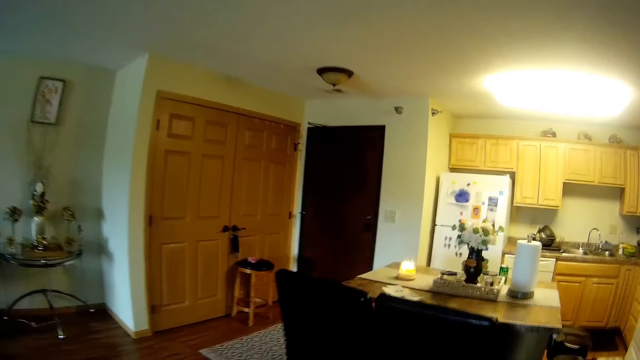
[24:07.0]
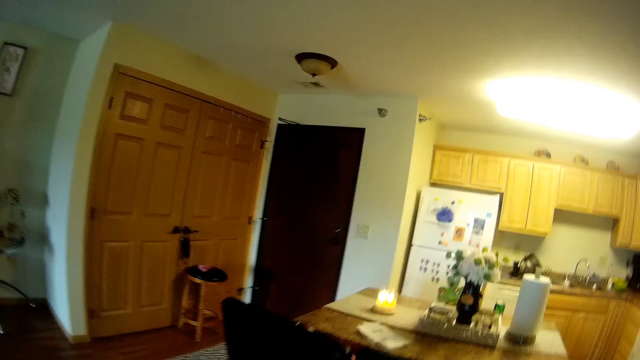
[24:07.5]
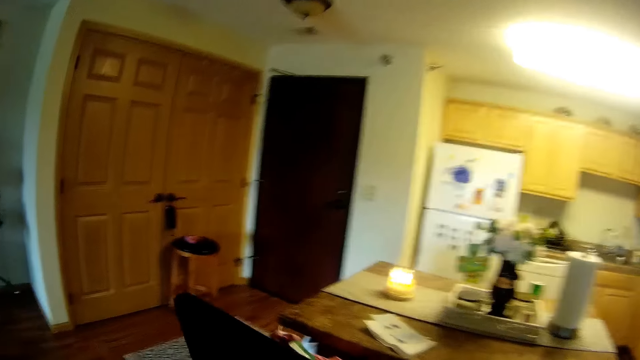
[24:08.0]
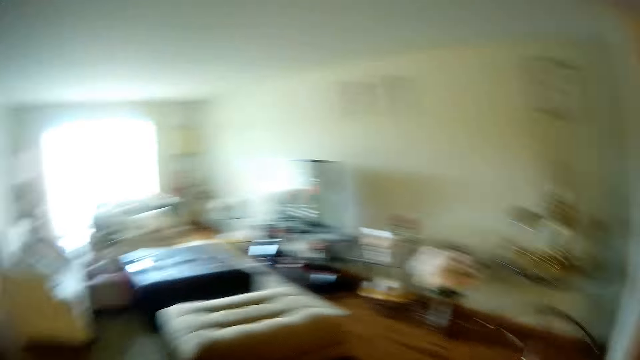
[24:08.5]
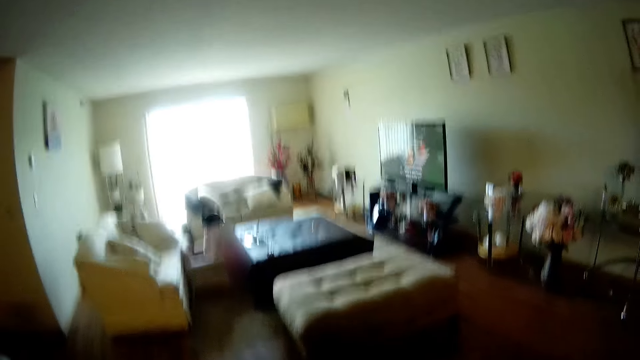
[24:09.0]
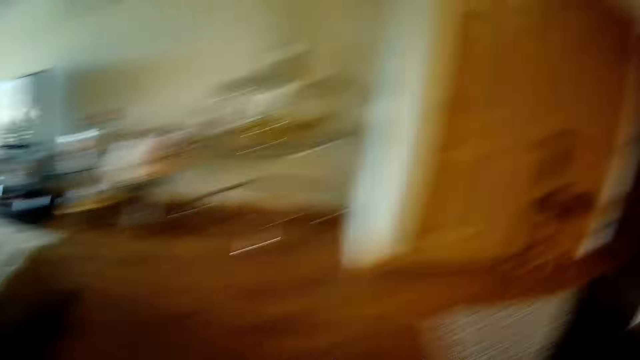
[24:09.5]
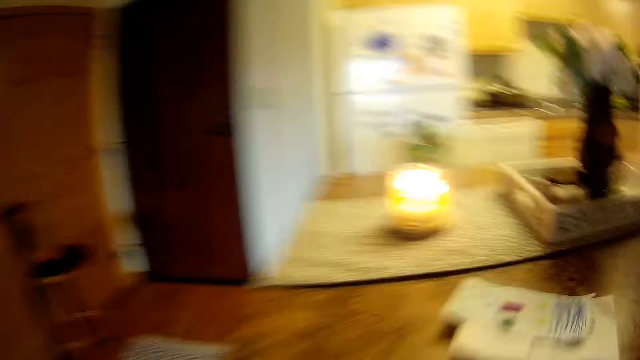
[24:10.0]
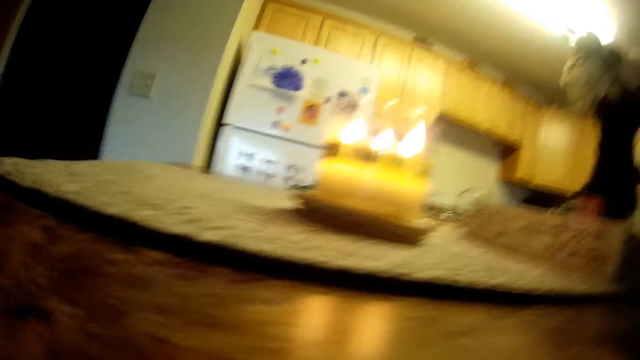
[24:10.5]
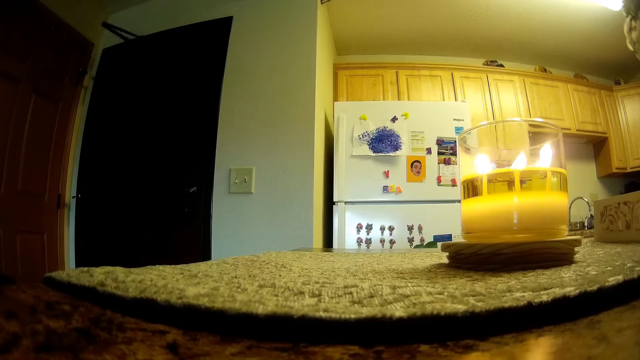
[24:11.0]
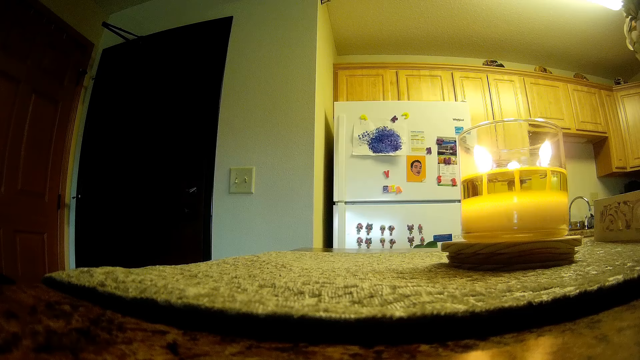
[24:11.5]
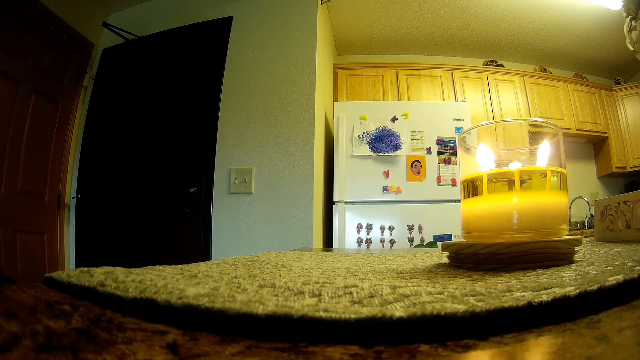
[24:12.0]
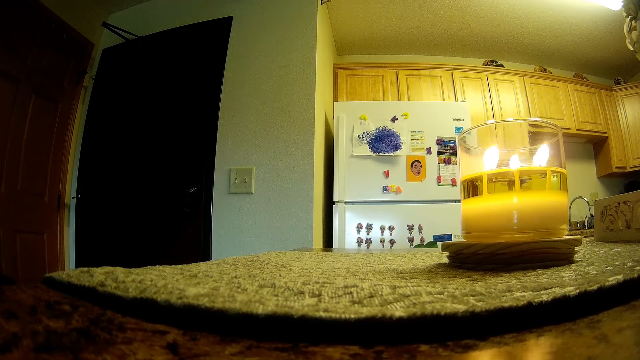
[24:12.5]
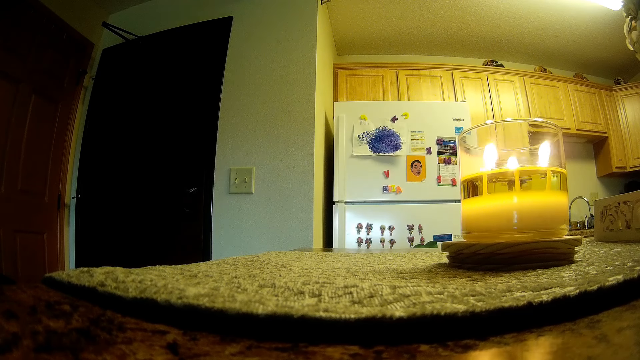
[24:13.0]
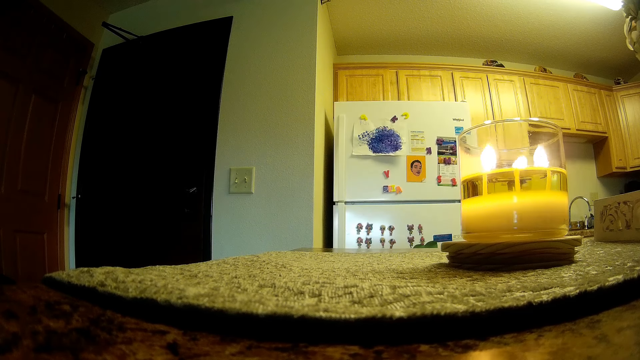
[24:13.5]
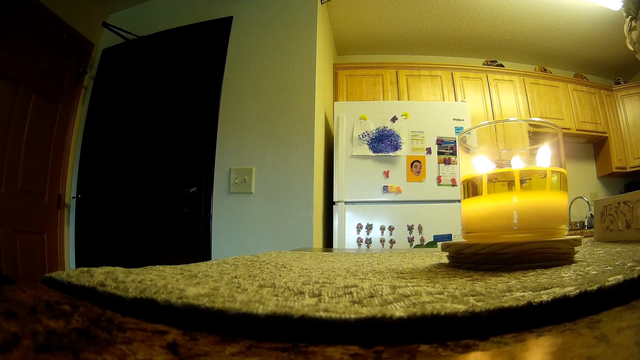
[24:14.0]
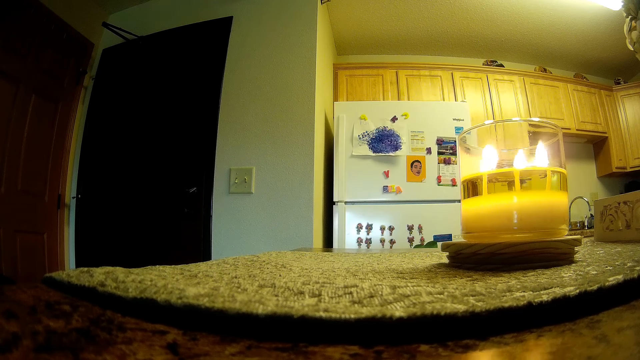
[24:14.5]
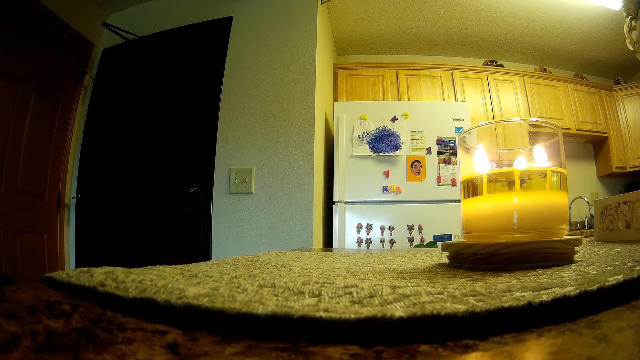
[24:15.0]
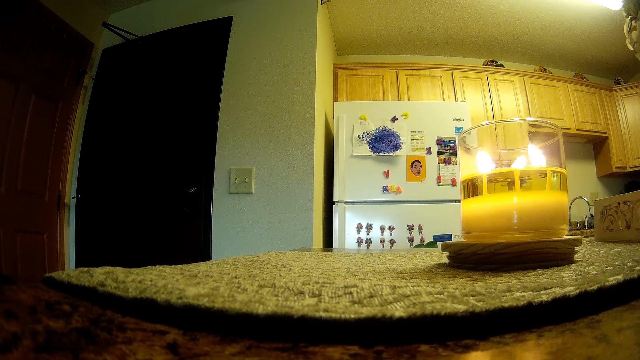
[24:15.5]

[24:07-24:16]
The camera wearer places the camera on the table top.

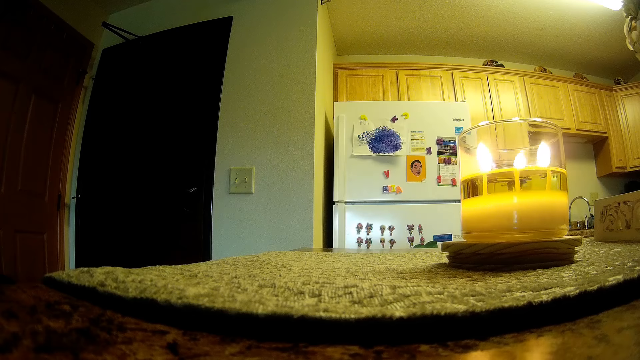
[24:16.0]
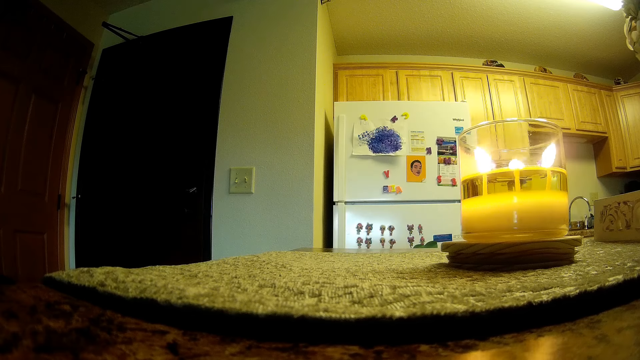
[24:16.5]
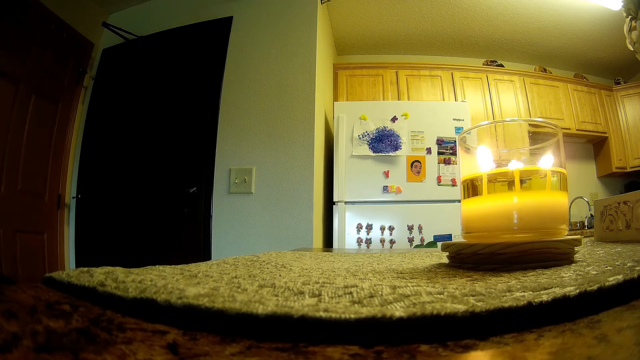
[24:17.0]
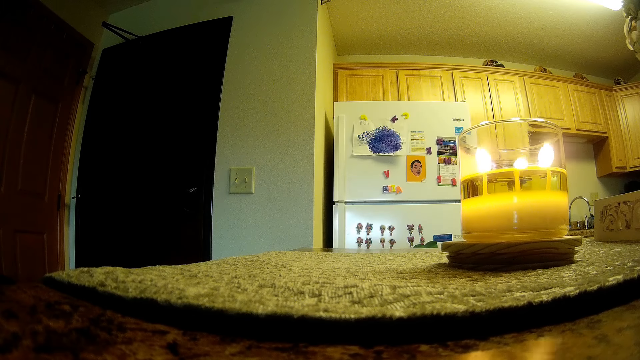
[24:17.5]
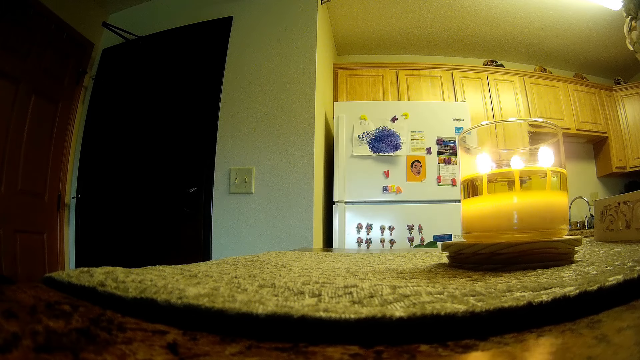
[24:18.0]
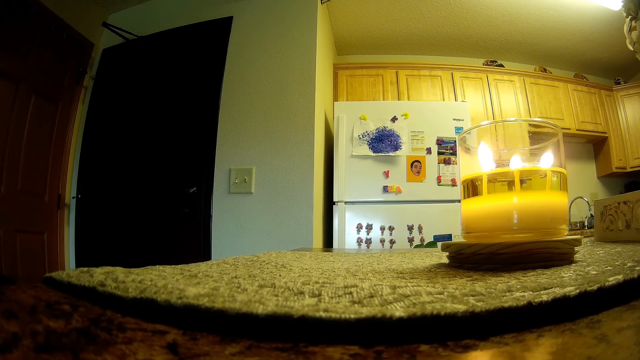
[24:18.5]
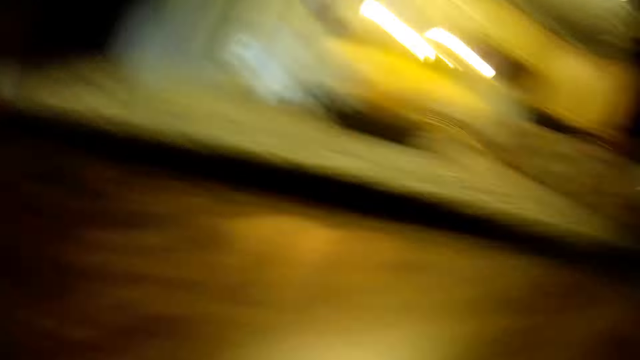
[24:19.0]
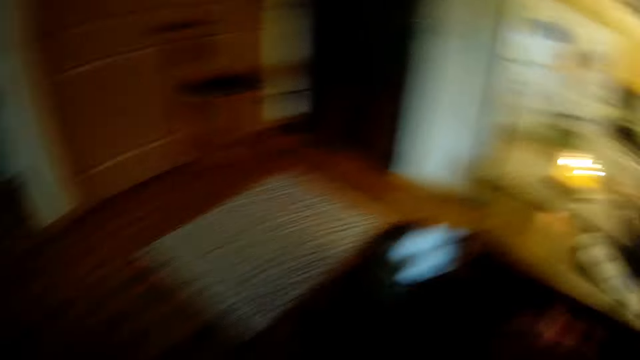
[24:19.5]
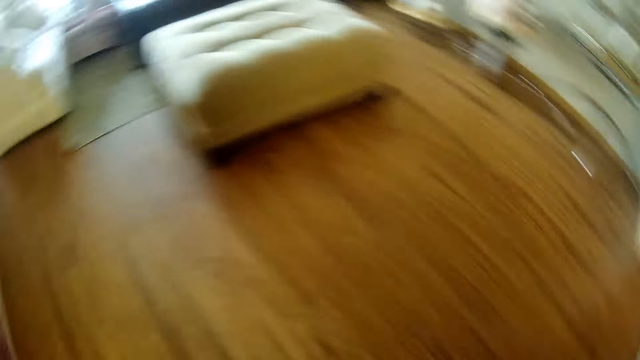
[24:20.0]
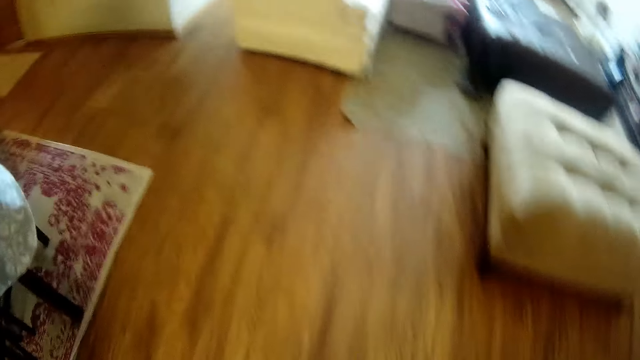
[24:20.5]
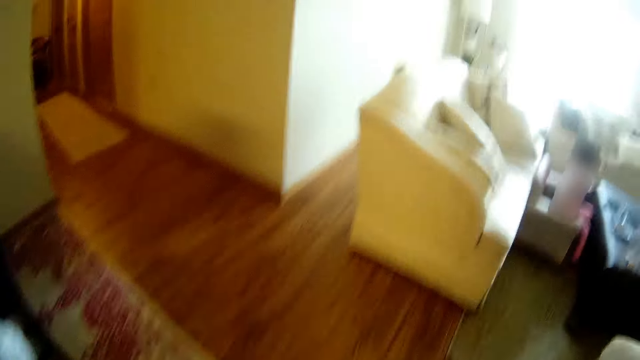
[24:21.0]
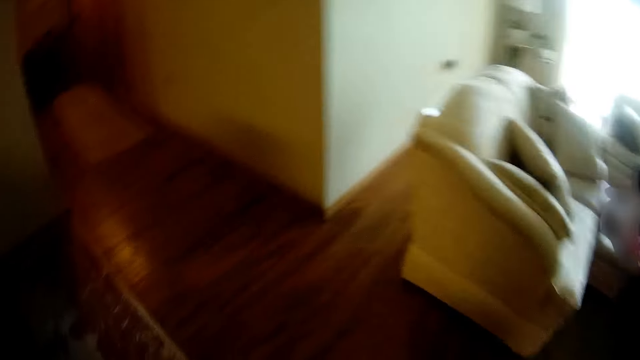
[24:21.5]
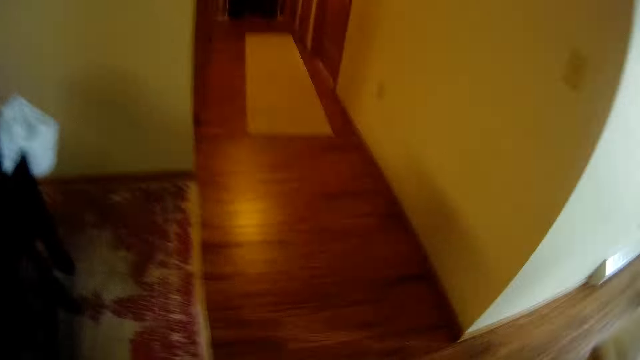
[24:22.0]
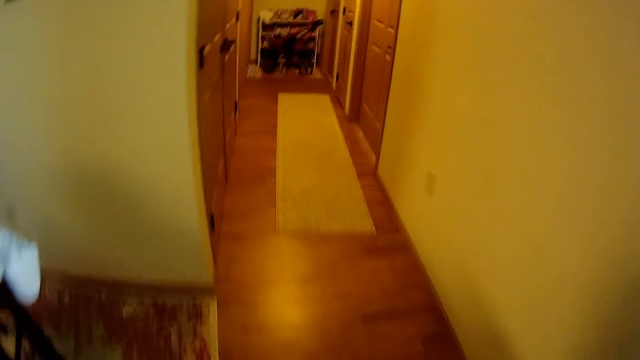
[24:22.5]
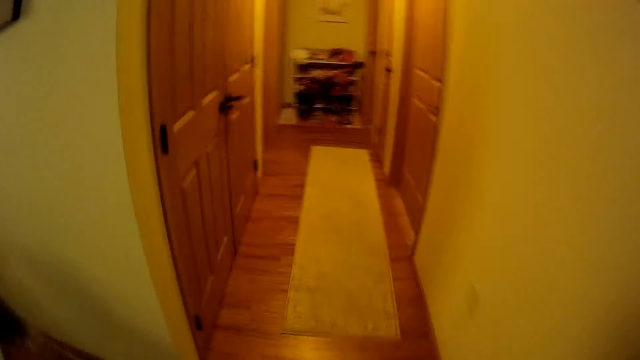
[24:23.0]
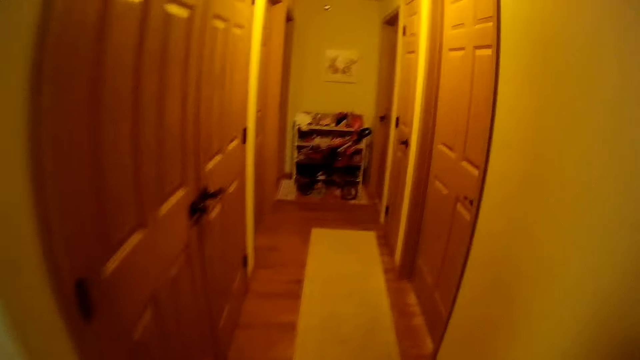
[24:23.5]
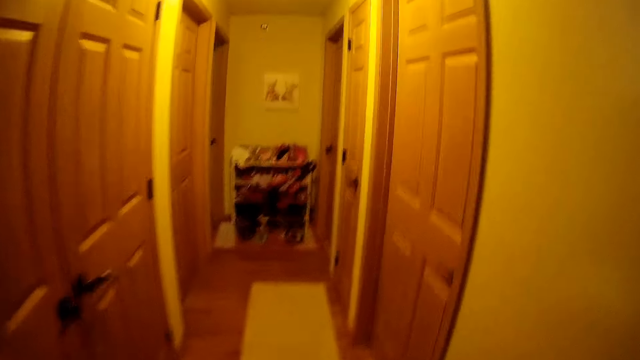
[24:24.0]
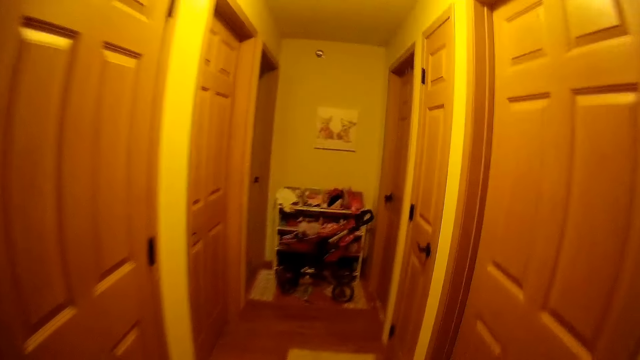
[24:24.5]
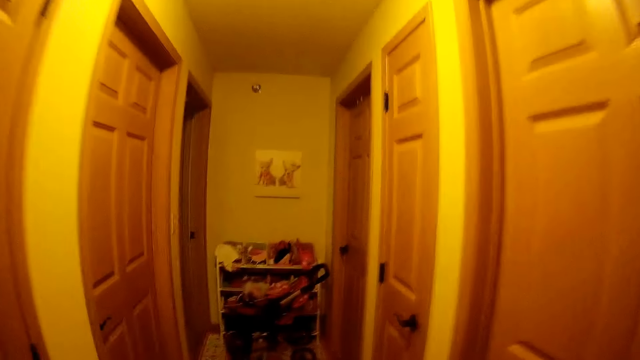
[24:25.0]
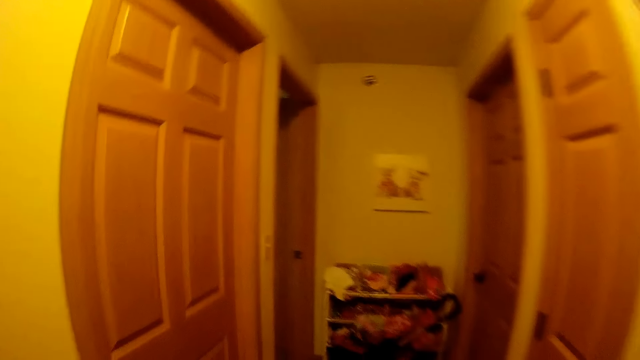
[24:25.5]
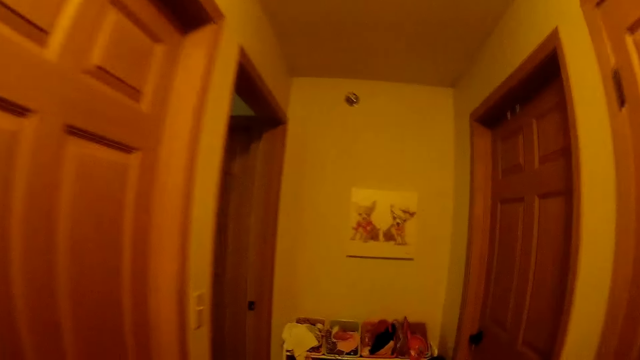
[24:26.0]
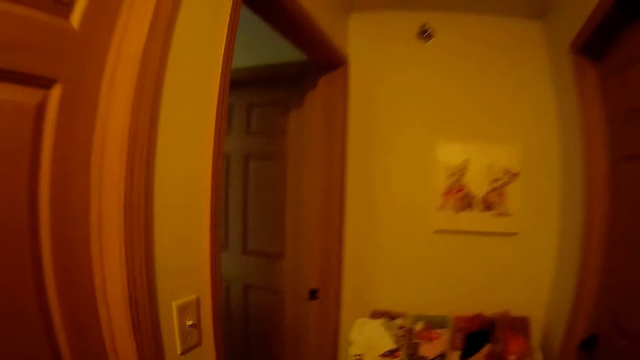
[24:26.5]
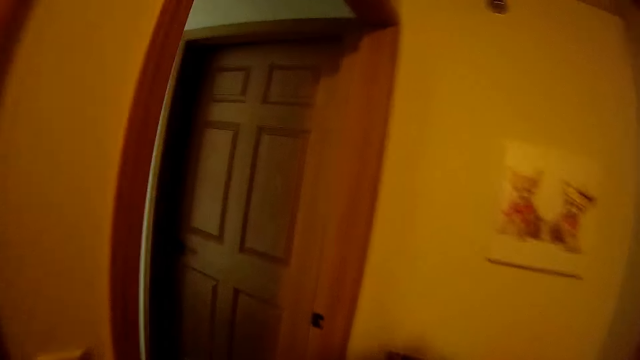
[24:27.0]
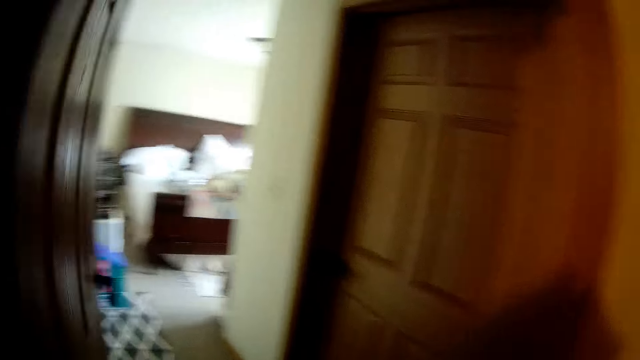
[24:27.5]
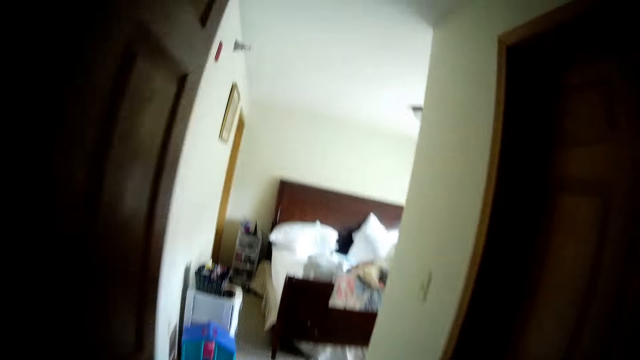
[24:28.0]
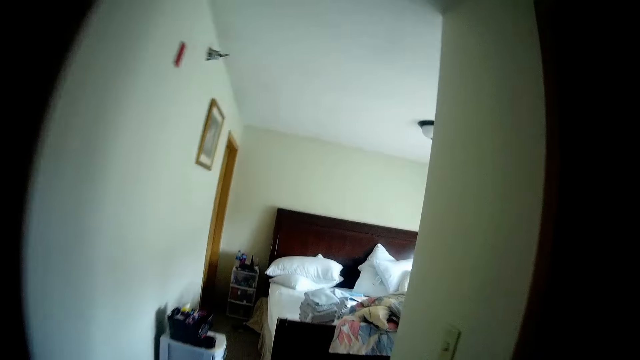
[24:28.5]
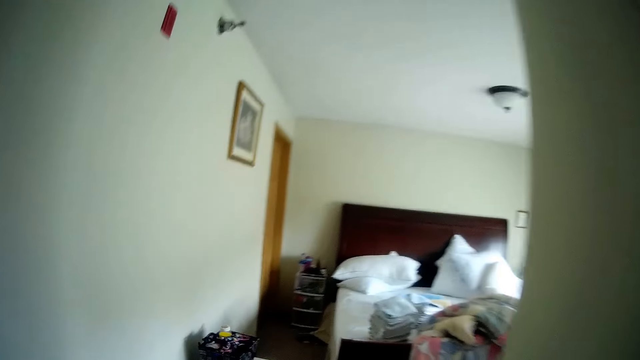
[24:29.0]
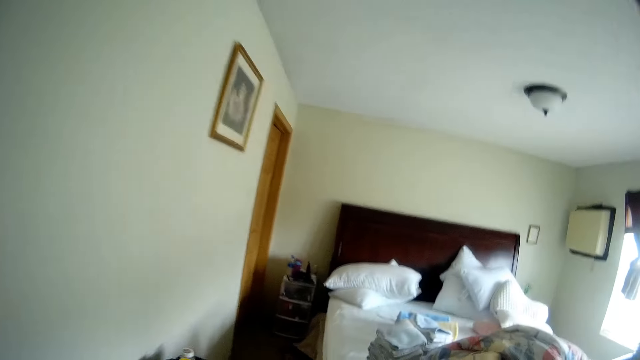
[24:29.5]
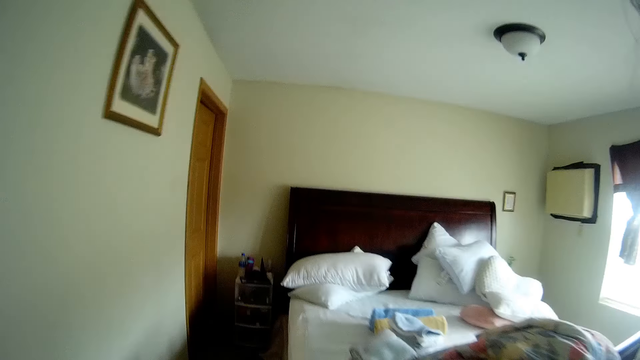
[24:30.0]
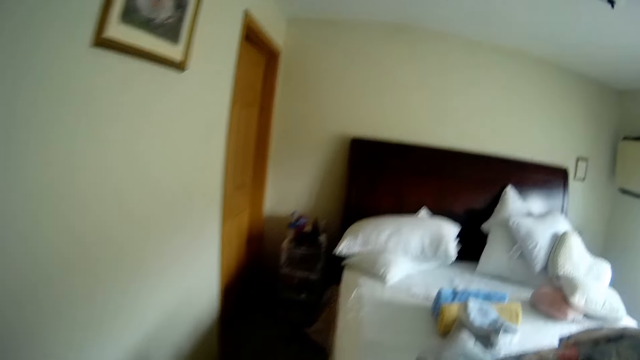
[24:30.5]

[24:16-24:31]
The camera wearer picks up the camera from the table top. They enter the bedroom.
